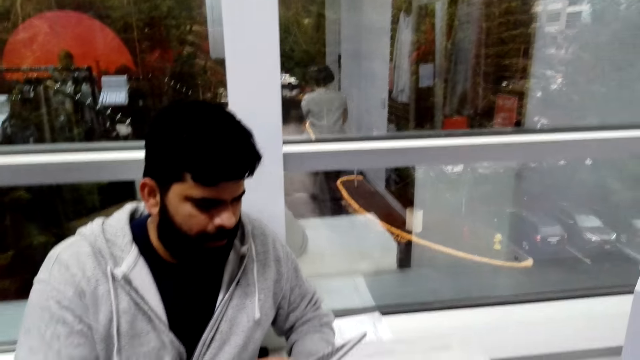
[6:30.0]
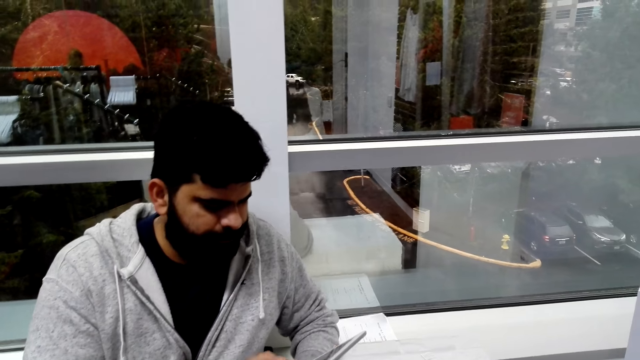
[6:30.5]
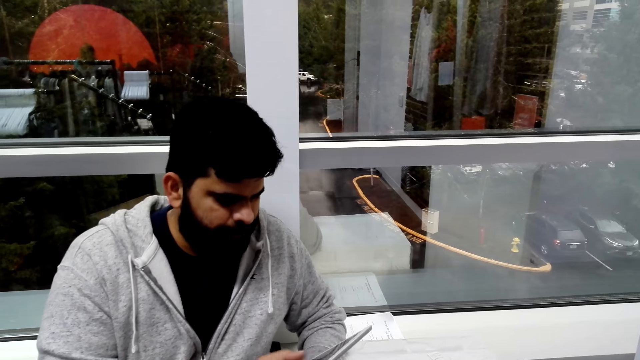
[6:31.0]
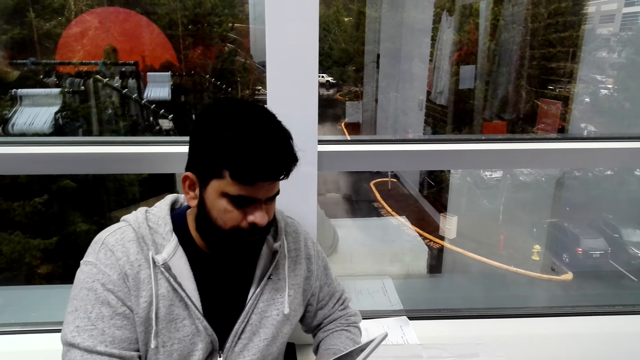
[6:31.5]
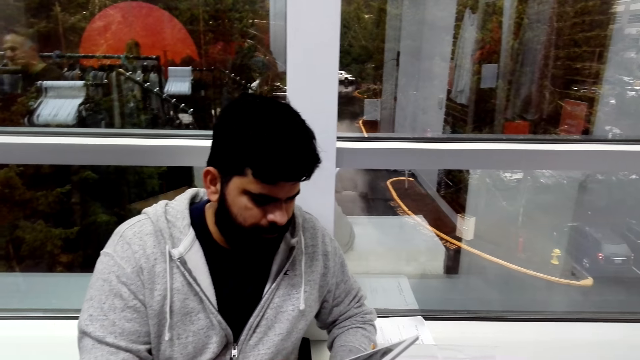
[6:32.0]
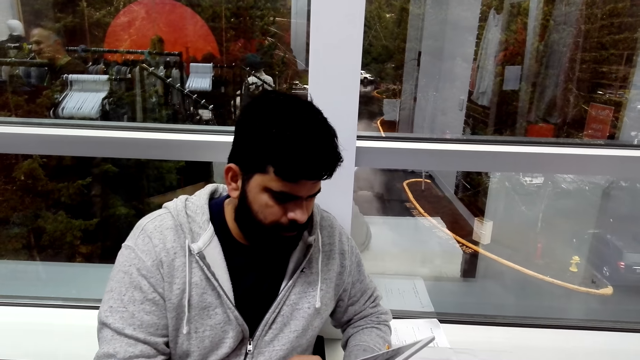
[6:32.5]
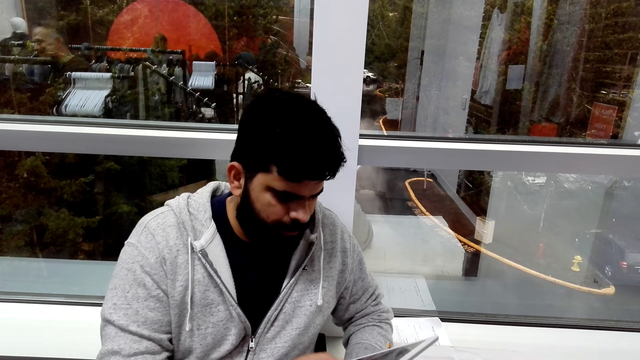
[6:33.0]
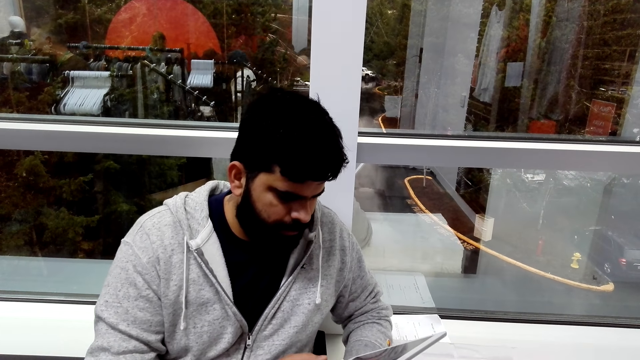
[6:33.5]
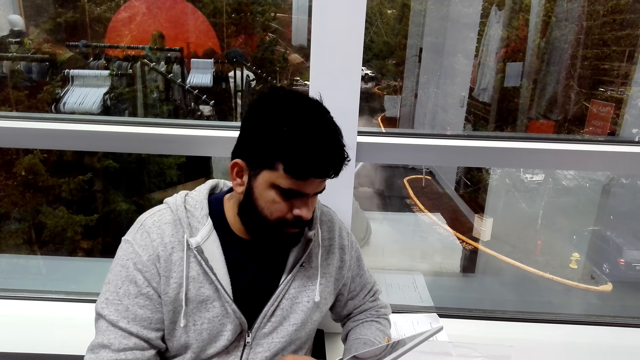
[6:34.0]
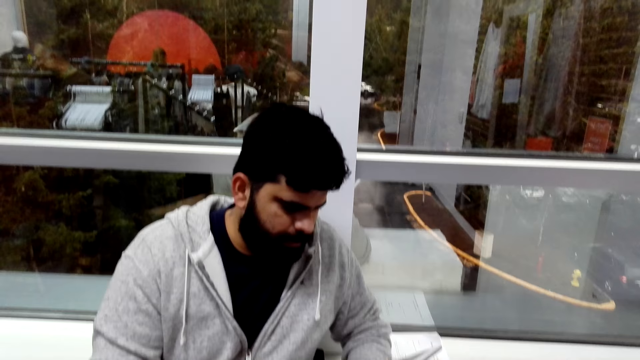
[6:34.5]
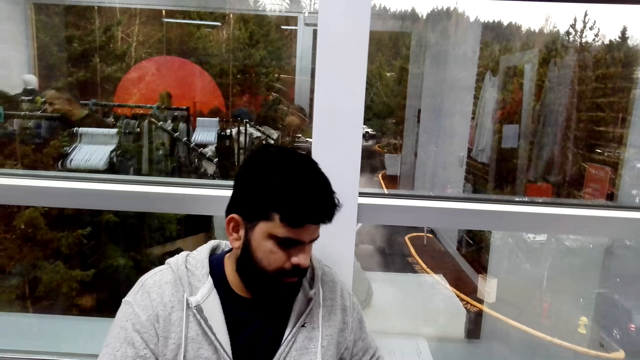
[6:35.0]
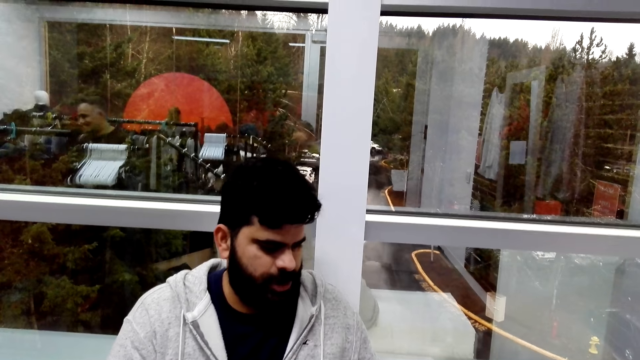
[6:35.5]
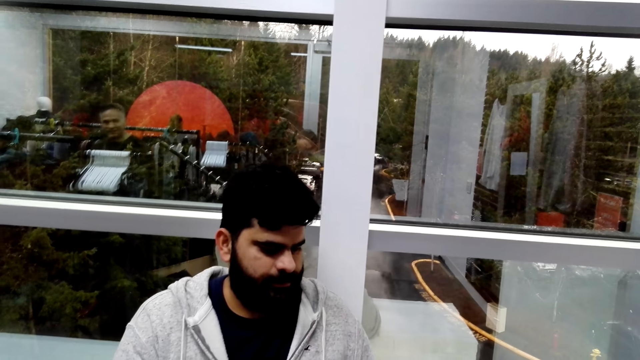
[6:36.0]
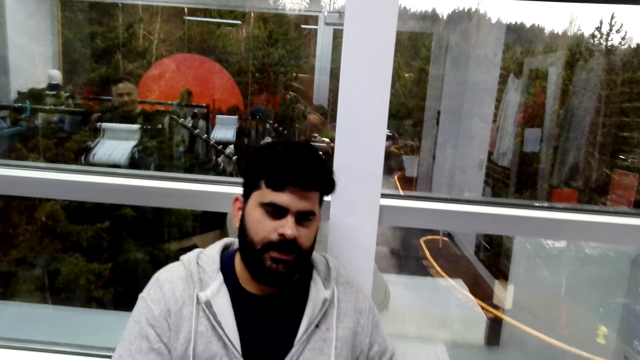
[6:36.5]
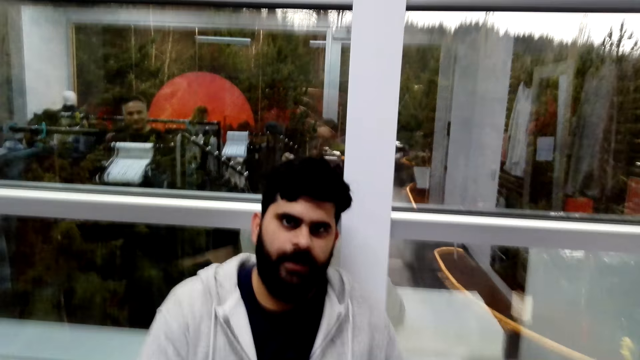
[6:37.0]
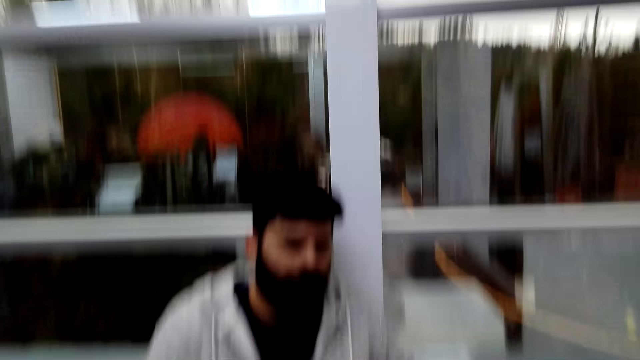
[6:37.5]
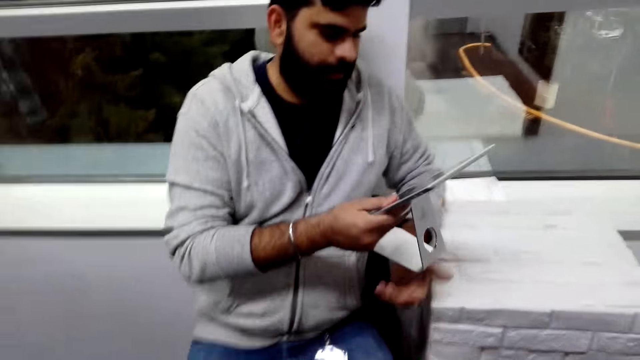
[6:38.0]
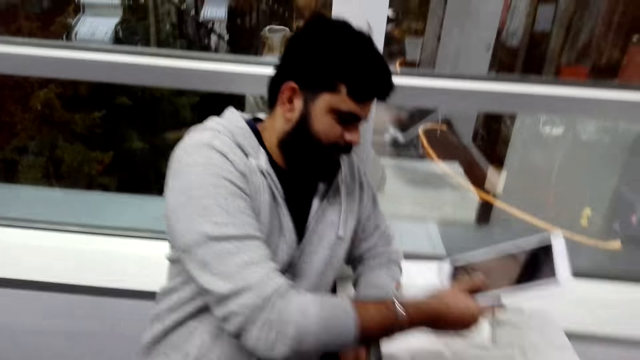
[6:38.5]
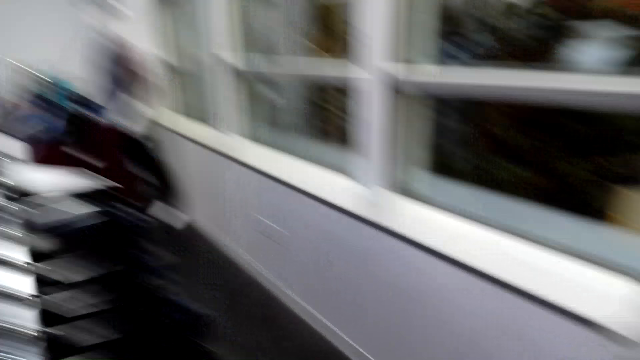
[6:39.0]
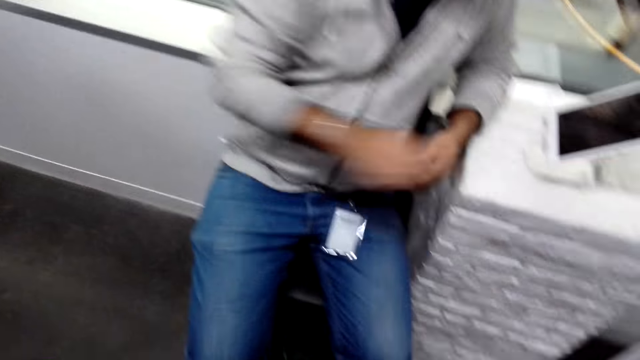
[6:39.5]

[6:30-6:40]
The camera wearer responds to a man. The man operates the cash register machine. The camera wearer looks at the man. The man converses with the camera wearer. The man drops the cash register machine. The camera wearer responds to the man.

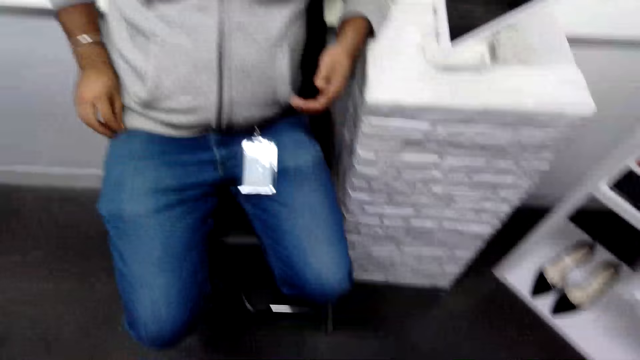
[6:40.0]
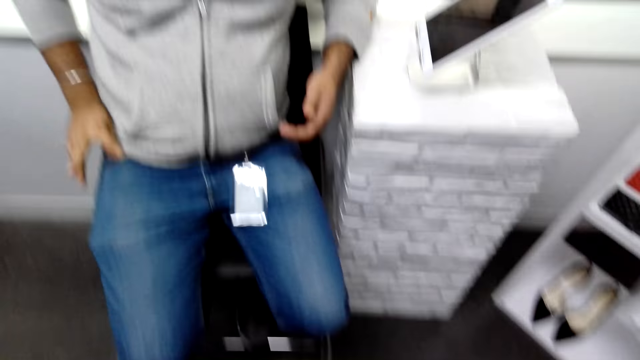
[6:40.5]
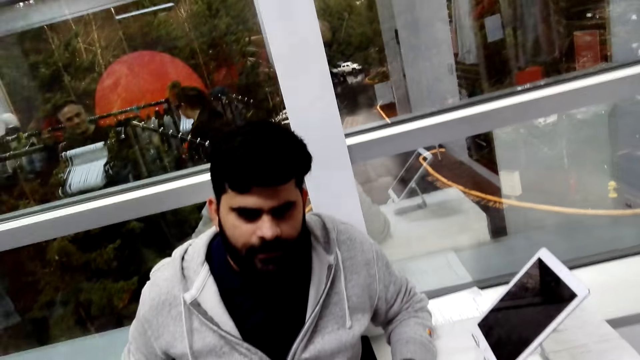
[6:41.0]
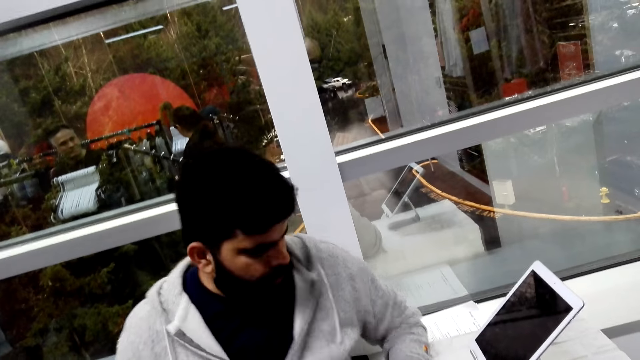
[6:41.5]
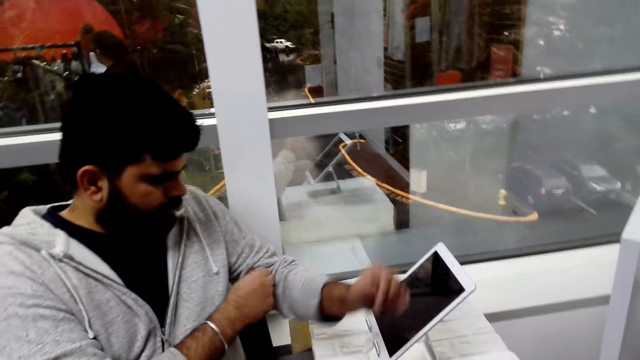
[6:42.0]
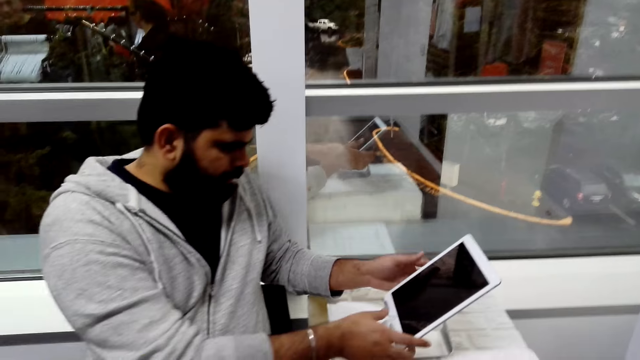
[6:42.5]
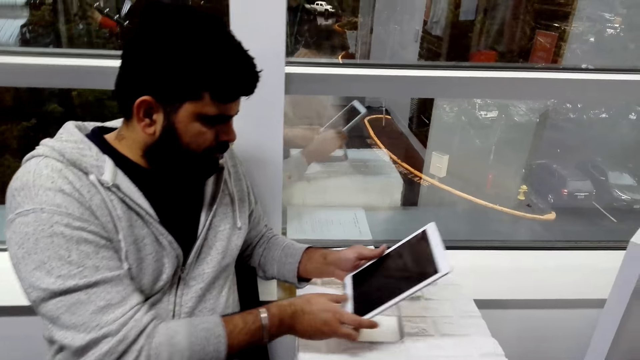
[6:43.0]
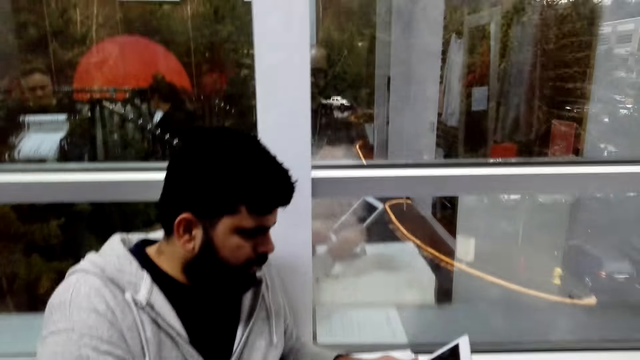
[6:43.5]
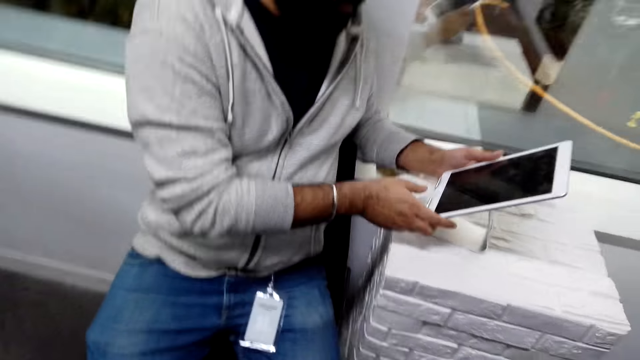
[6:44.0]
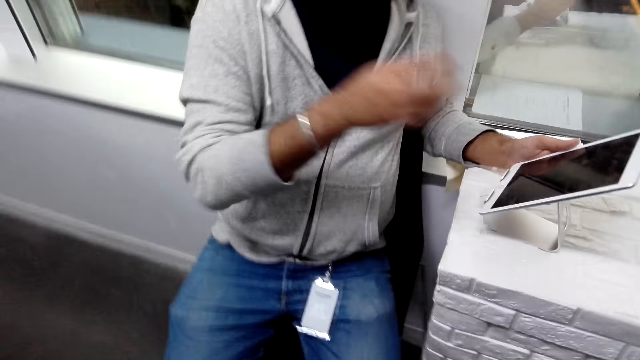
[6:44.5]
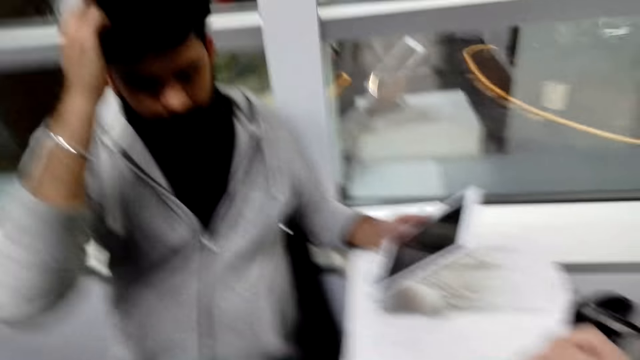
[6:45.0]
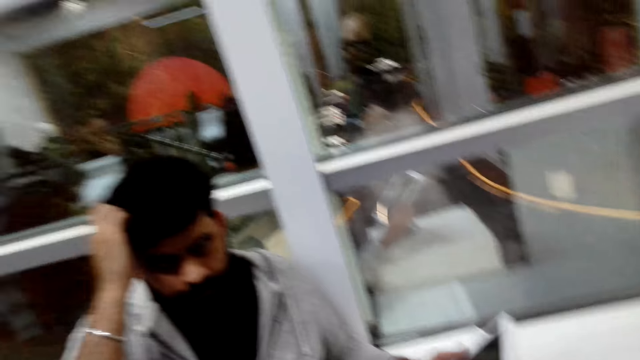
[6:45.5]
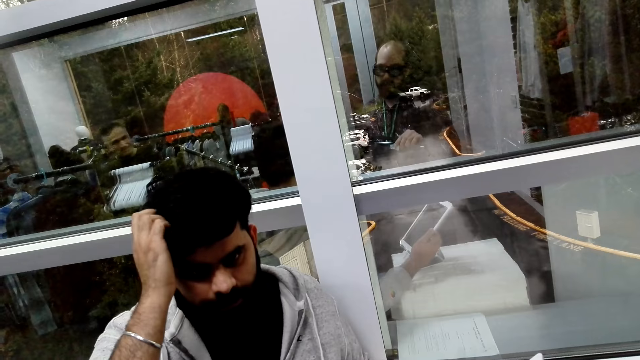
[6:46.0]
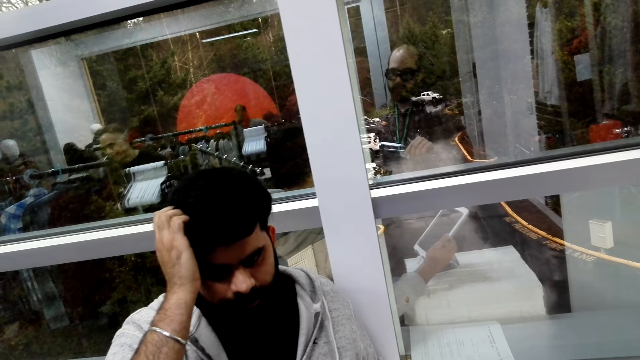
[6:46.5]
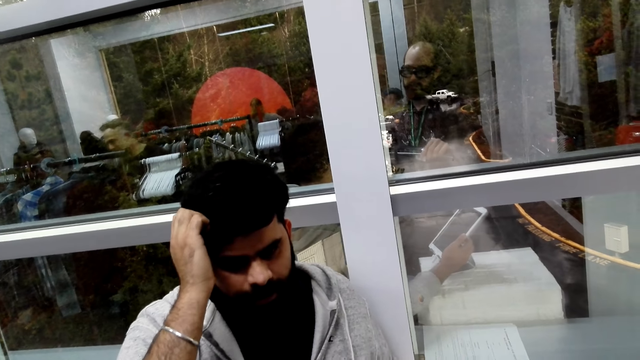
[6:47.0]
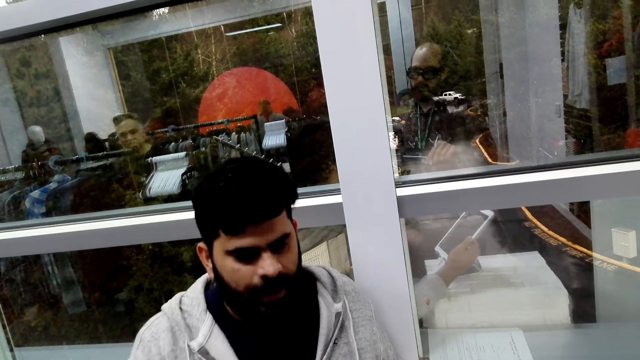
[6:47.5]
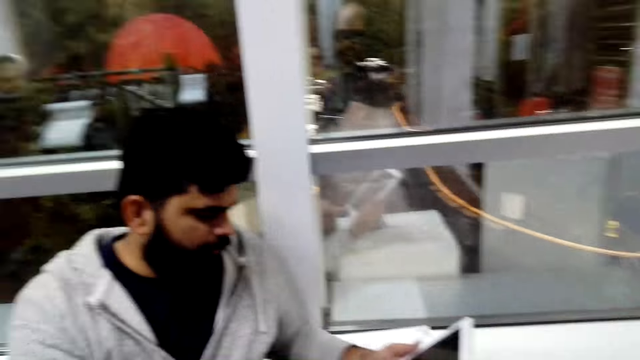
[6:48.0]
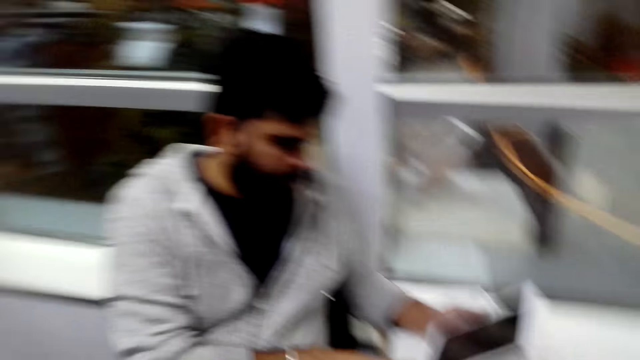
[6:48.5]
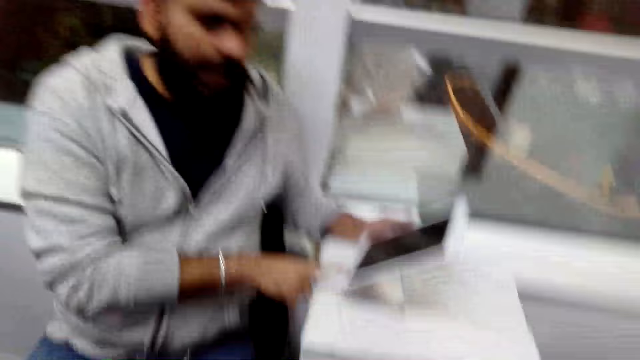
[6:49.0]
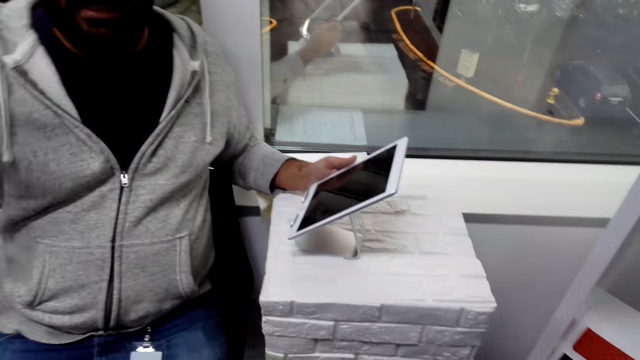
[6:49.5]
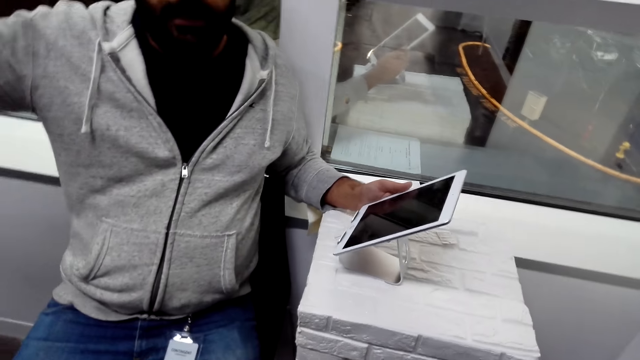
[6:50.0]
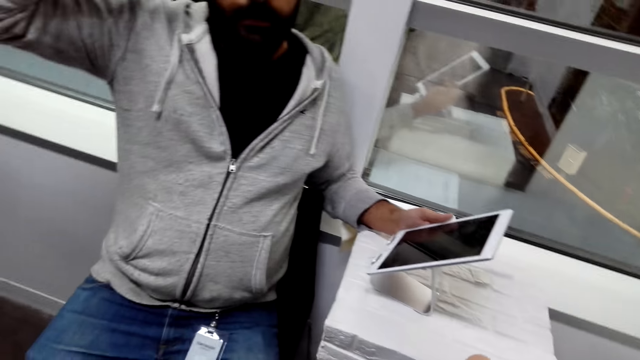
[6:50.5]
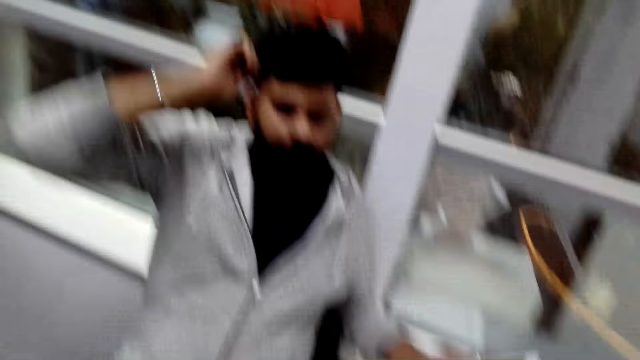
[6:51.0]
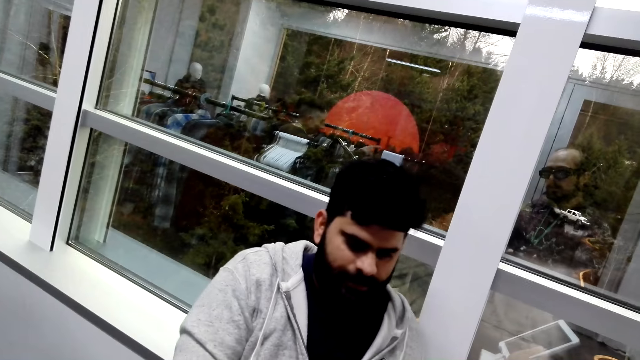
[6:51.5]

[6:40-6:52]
A man touches his trouser. The camera wearer looks around the floor. The man converses with the camera wearer. The man picks up the cash register machine and uses a phone. The man scratches his head. The camera wearer responds to the man.
